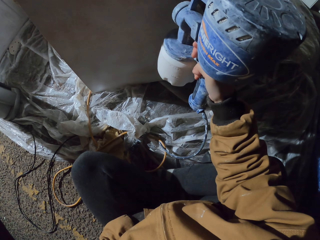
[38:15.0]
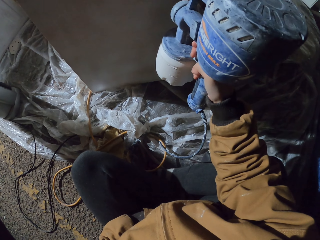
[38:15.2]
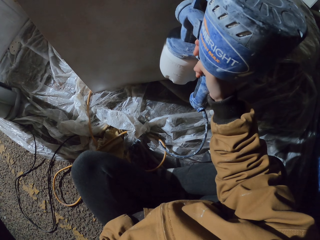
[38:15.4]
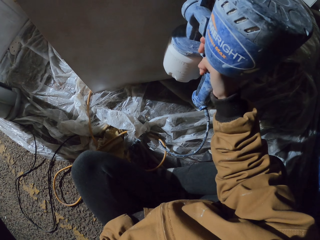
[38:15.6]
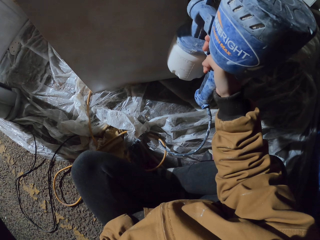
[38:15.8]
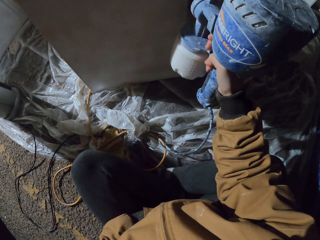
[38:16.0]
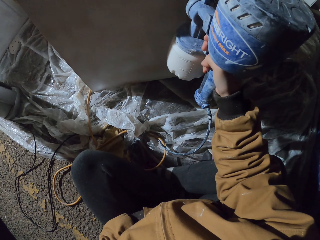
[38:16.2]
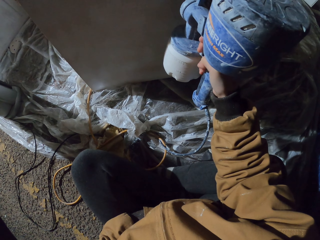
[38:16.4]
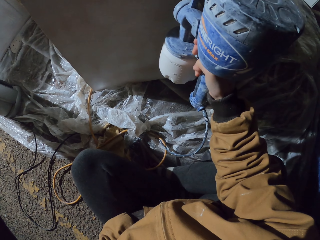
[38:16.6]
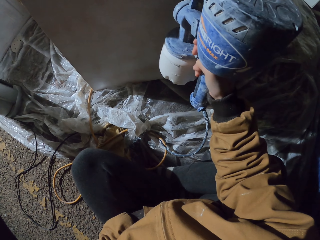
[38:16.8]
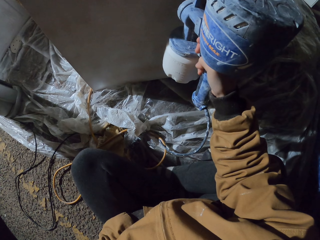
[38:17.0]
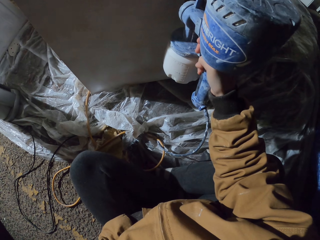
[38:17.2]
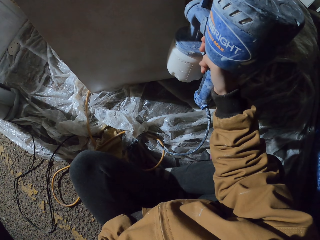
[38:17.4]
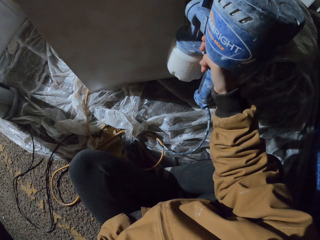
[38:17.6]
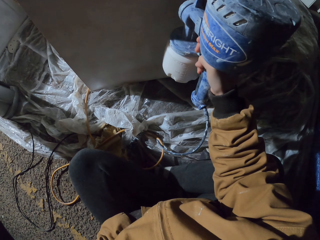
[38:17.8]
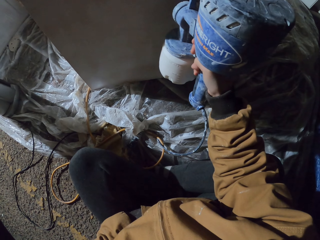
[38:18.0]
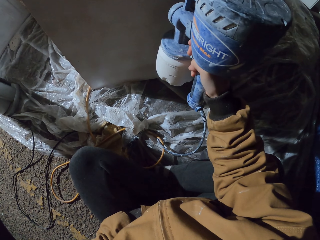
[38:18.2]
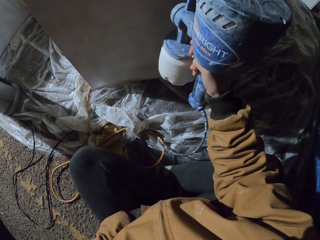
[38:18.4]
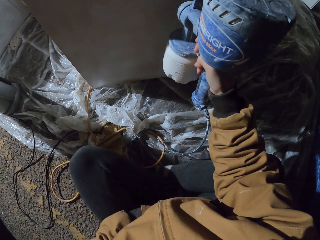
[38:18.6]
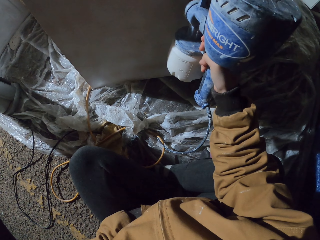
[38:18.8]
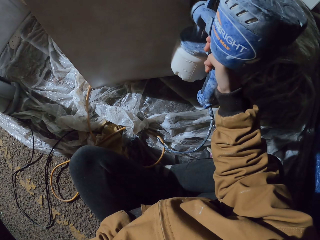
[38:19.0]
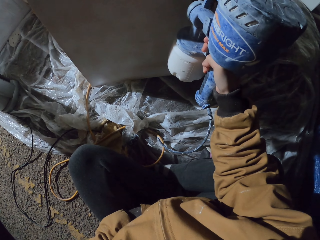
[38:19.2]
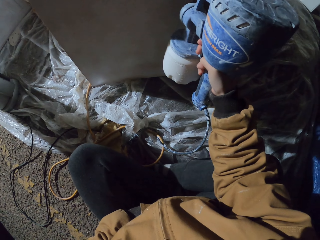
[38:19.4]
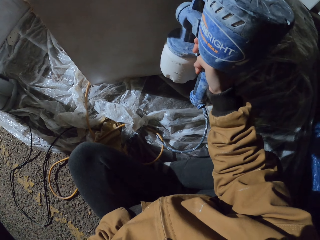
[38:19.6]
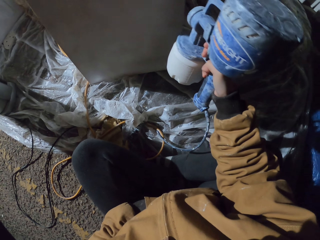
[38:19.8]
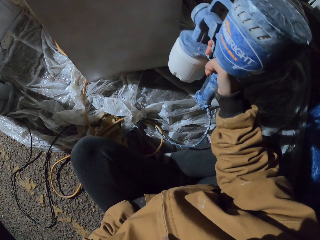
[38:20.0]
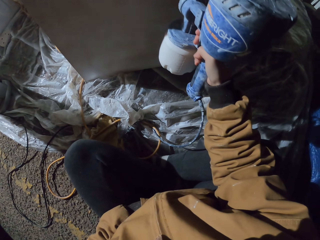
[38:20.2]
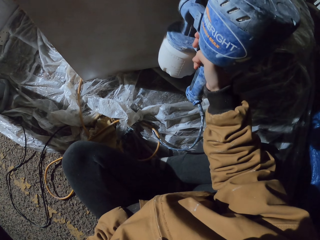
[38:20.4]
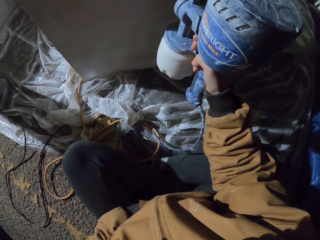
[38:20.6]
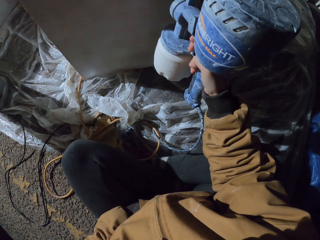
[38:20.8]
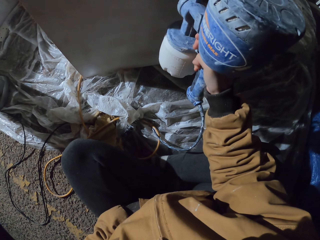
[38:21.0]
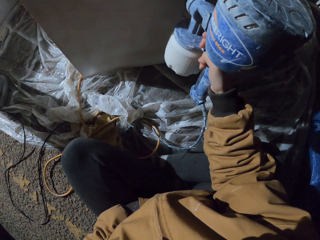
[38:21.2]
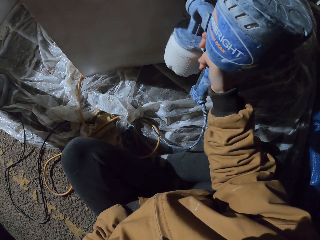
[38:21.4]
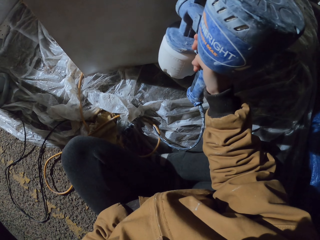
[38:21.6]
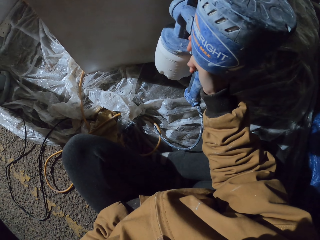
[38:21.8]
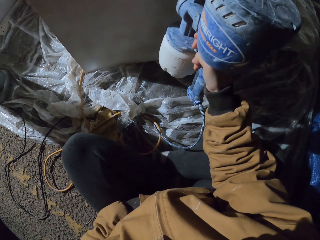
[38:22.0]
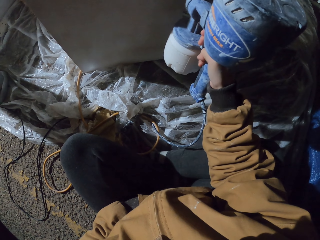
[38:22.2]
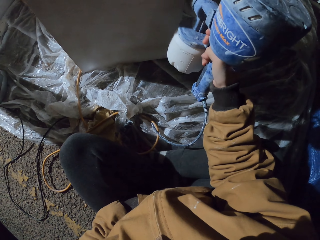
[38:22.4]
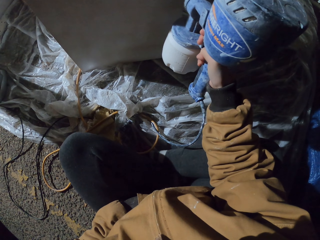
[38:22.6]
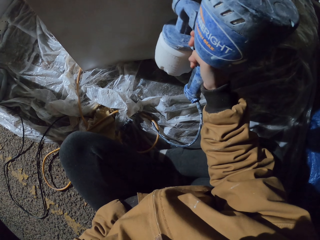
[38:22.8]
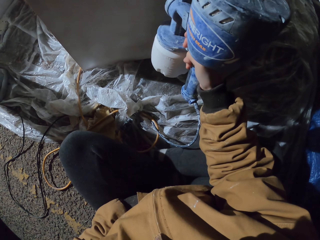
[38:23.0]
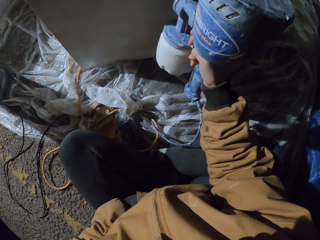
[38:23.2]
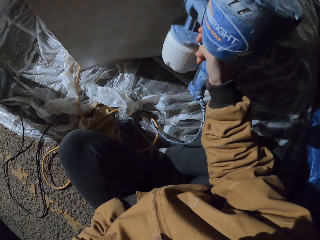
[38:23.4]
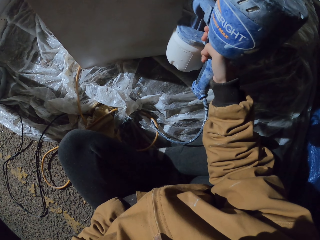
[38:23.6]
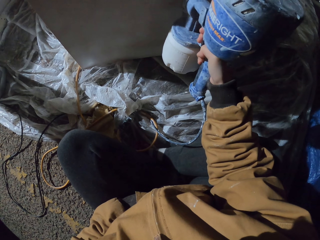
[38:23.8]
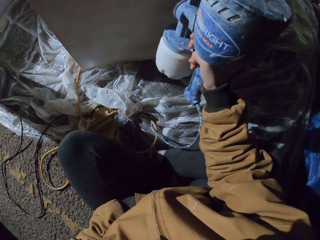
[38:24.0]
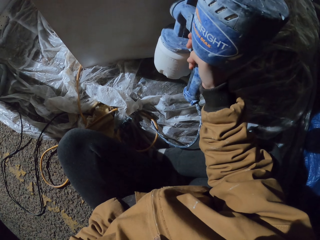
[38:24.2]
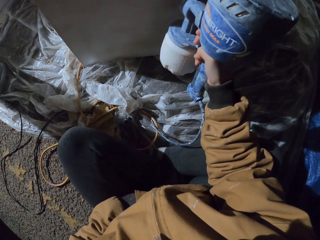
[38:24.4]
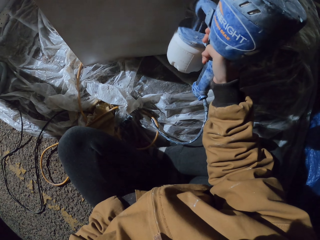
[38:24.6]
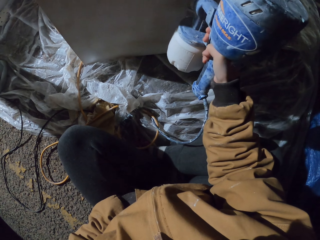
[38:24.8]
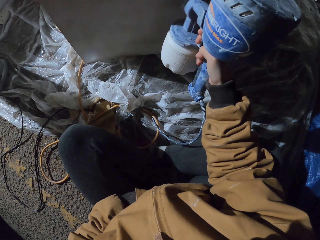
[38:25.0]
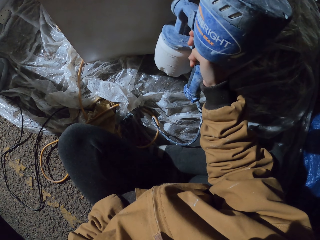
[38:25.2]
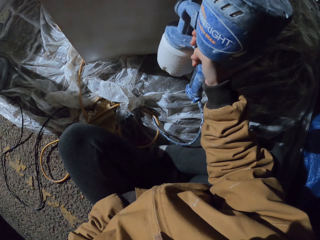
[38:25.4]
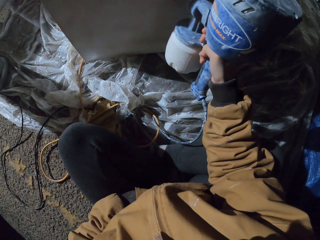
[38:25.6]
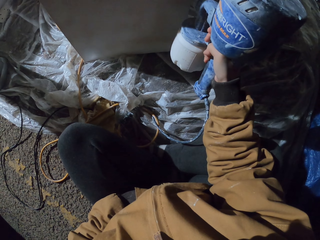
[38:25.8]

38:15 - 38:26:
The camera wearer sprays the wood and moves hands.

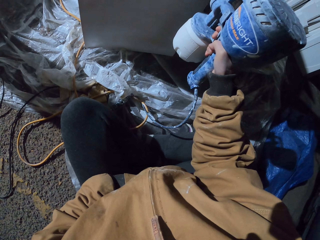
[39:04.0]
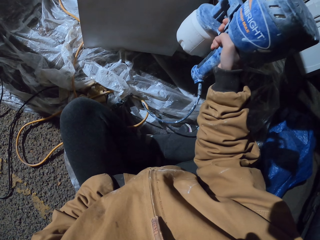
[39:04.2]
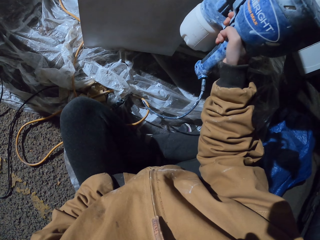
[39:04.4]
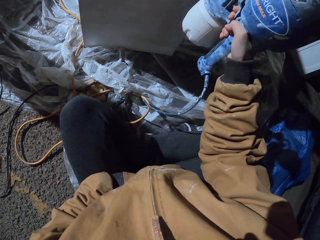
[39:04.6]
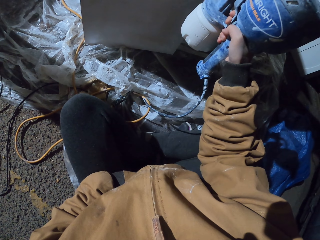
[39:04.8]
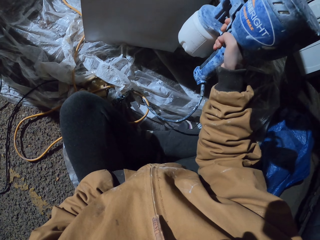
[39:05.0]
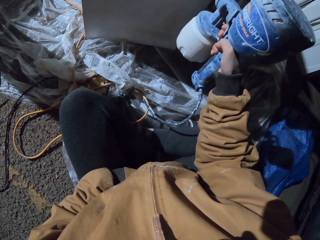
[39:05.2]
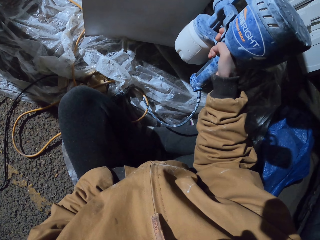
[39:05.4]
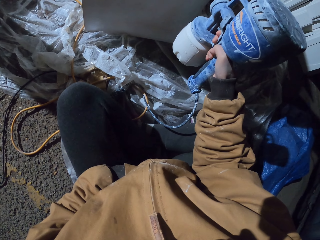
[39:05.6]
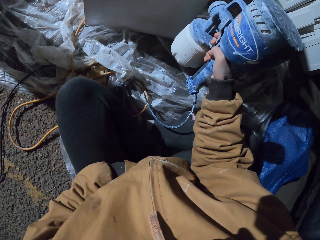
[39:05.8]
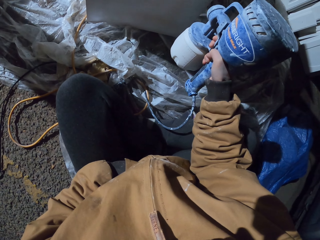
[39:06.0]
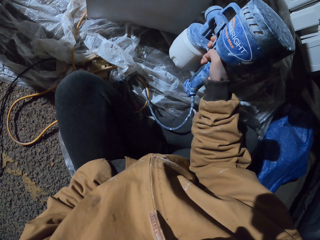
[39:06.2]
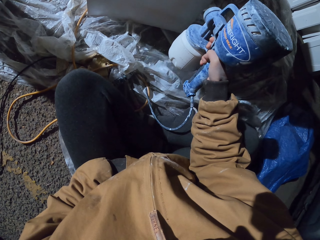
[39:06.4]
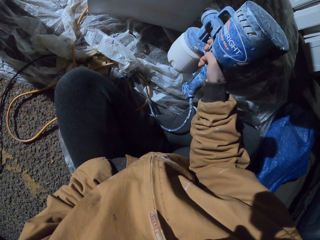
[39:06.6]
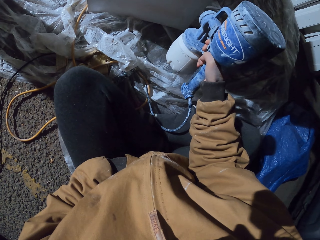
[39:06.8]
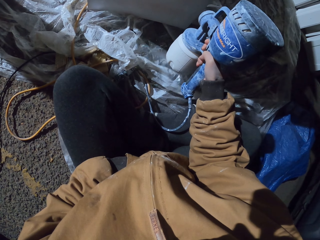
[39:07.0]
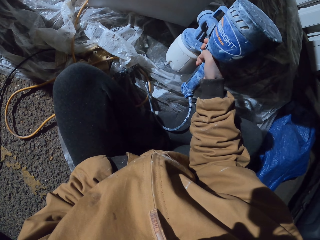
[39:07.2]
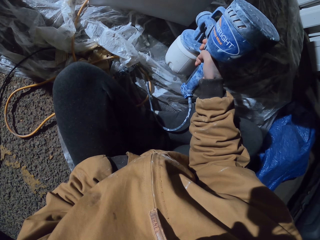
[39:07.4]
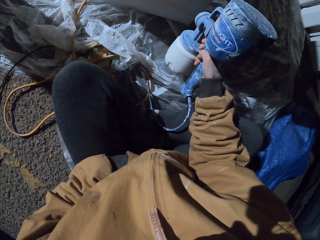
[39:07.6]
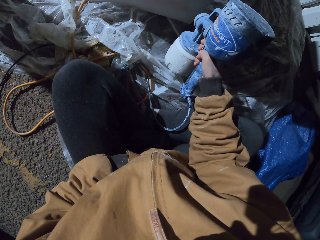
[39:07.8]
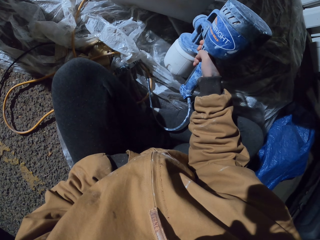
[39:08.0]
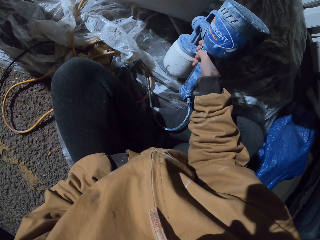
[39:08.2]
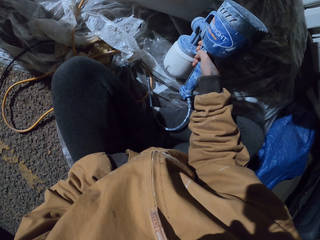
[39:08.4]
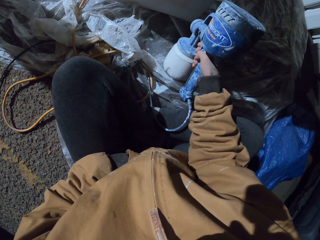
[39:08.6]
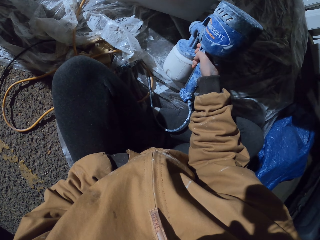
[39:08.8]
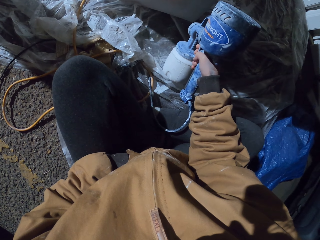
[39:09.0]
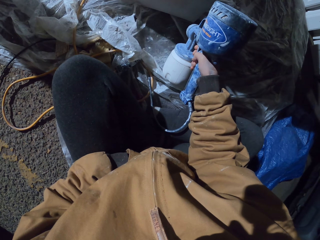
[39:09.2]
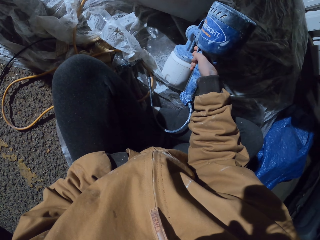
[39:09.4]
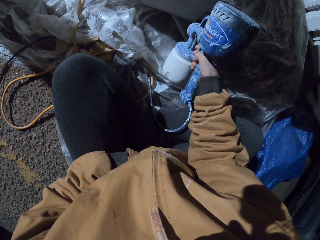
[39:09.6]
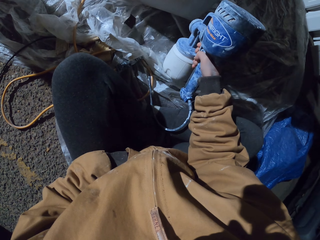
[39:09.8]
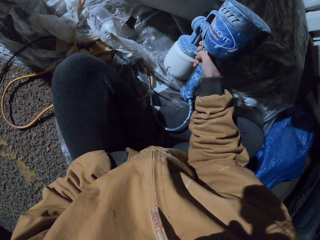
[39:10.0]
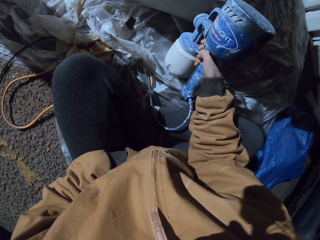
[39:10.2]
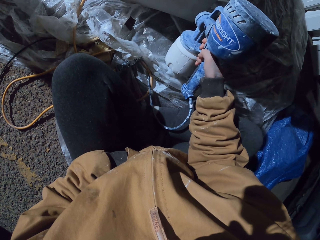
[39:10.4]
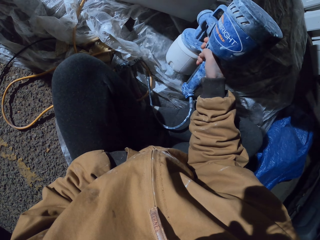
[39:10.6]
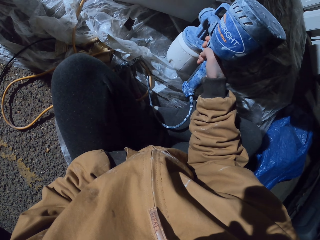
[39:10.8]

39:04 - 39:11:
The camera wearer sprays the wood.
